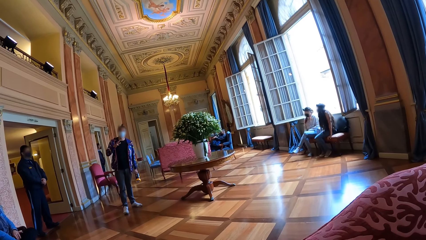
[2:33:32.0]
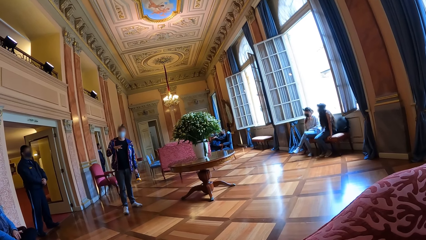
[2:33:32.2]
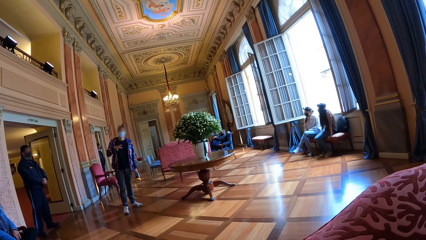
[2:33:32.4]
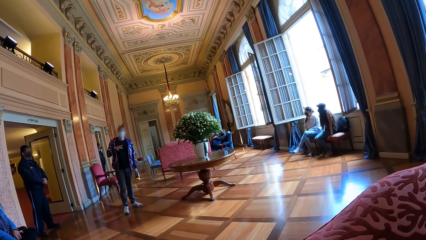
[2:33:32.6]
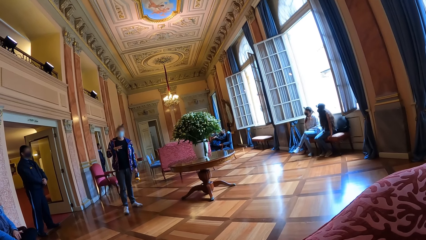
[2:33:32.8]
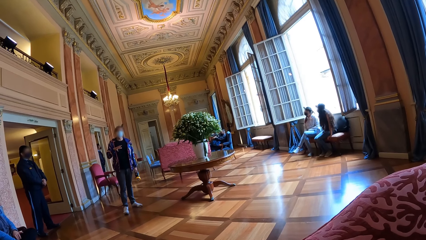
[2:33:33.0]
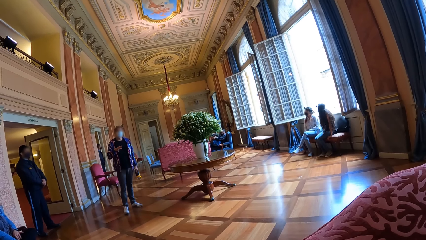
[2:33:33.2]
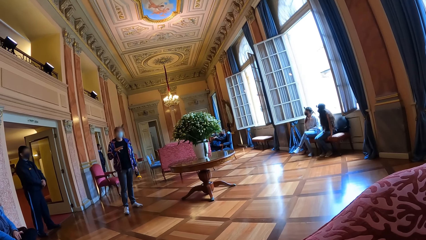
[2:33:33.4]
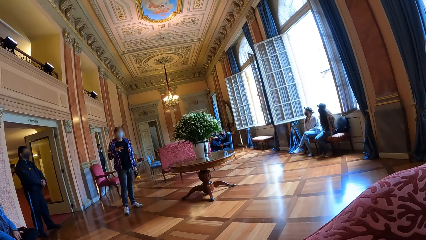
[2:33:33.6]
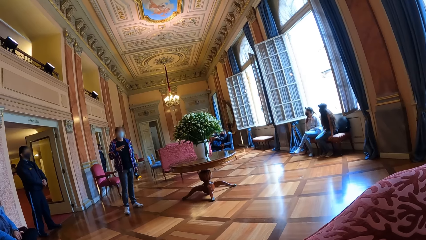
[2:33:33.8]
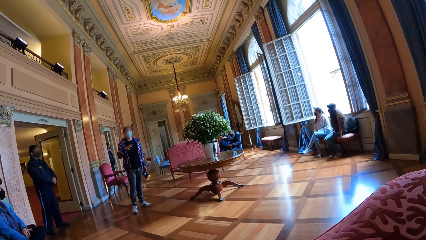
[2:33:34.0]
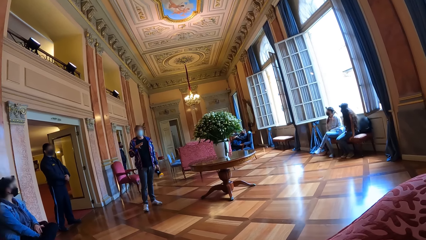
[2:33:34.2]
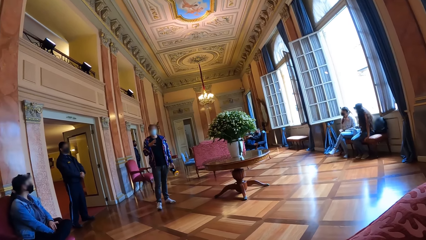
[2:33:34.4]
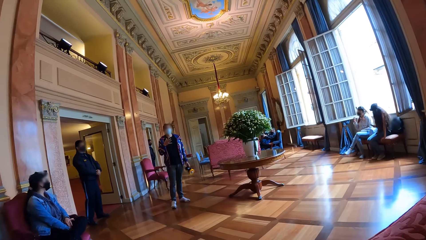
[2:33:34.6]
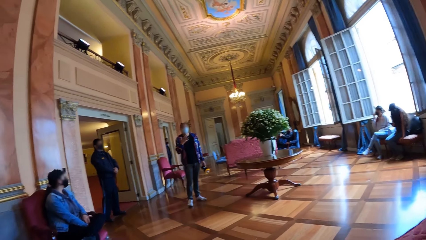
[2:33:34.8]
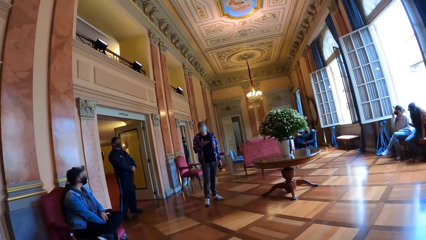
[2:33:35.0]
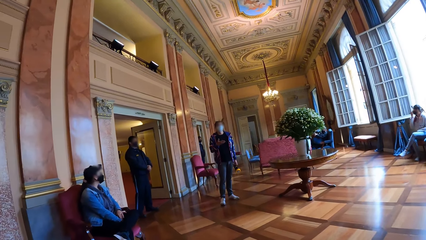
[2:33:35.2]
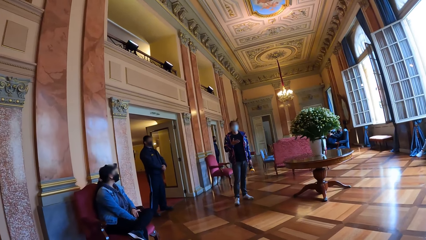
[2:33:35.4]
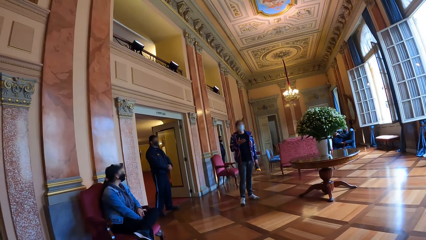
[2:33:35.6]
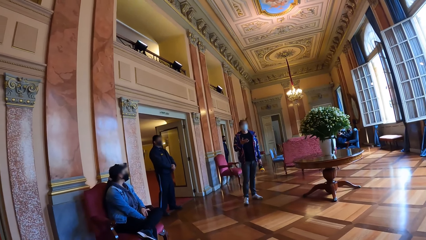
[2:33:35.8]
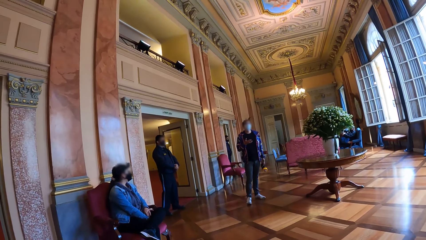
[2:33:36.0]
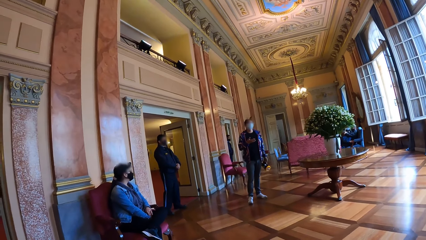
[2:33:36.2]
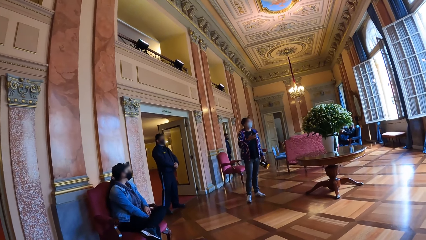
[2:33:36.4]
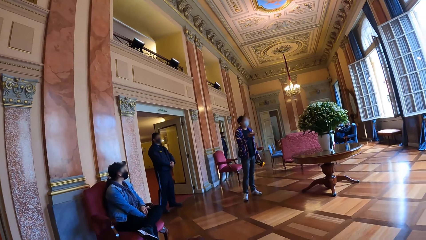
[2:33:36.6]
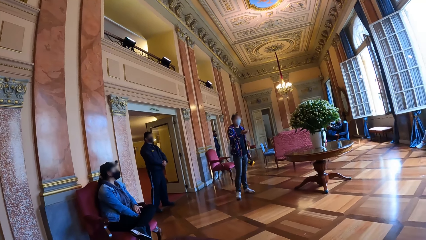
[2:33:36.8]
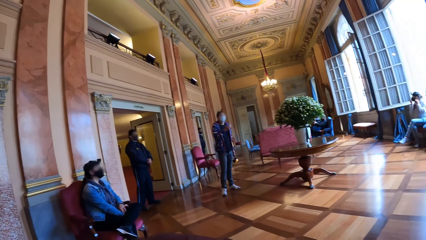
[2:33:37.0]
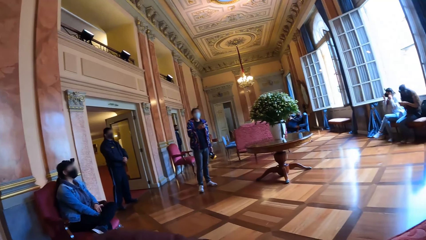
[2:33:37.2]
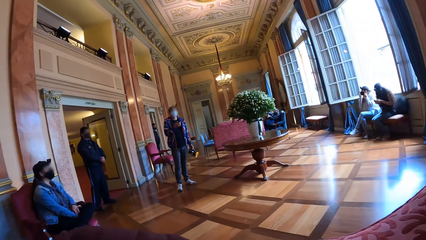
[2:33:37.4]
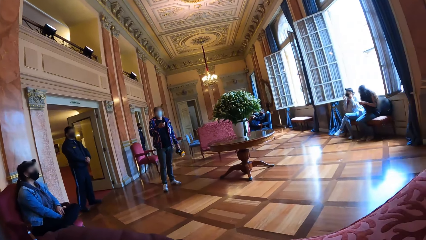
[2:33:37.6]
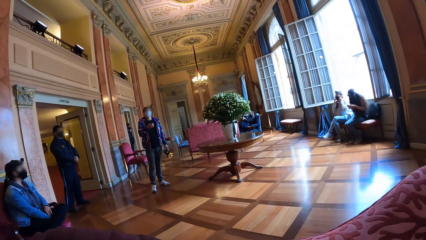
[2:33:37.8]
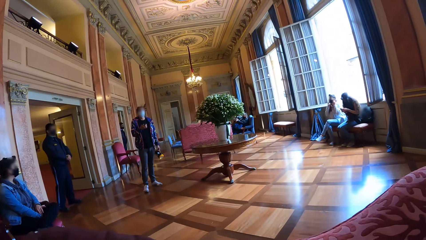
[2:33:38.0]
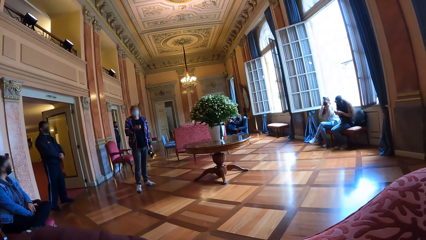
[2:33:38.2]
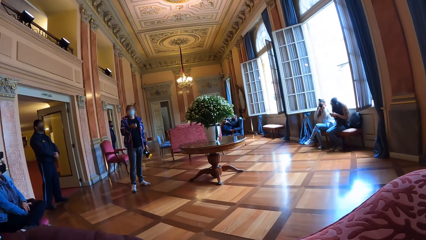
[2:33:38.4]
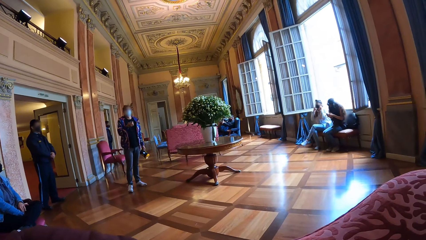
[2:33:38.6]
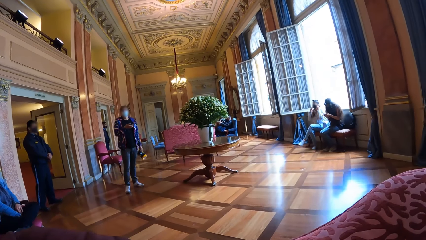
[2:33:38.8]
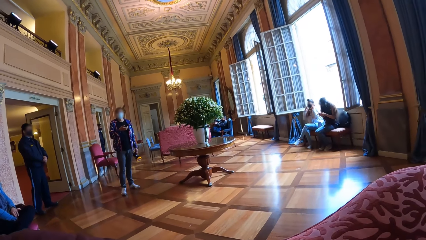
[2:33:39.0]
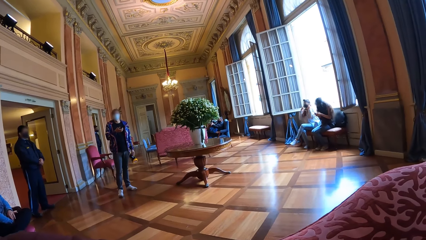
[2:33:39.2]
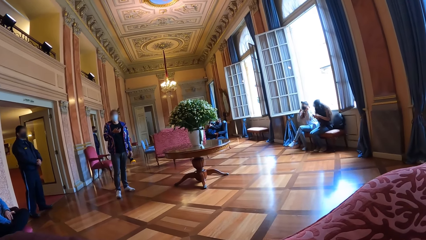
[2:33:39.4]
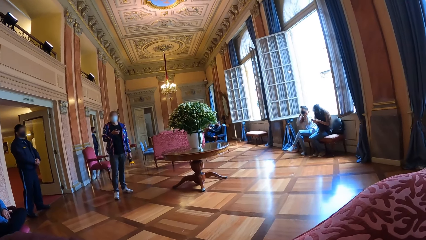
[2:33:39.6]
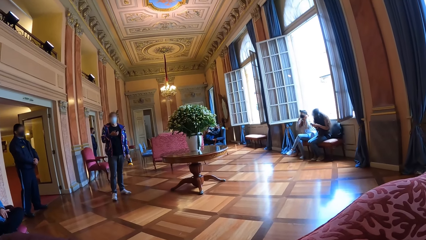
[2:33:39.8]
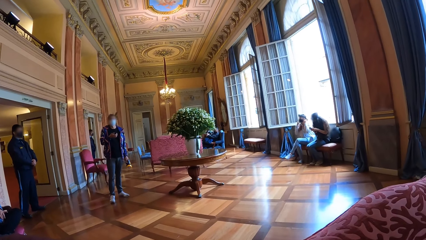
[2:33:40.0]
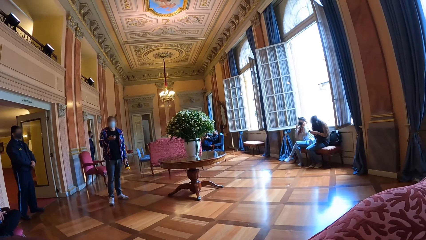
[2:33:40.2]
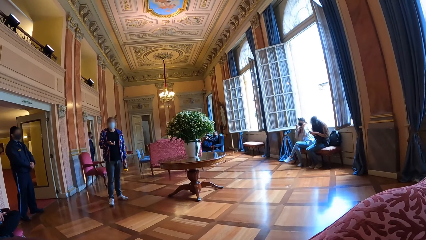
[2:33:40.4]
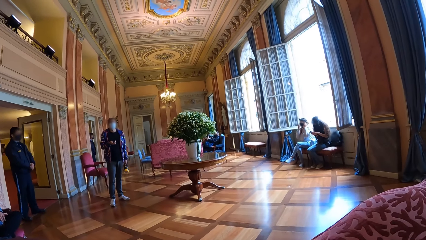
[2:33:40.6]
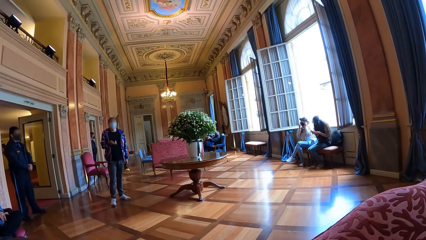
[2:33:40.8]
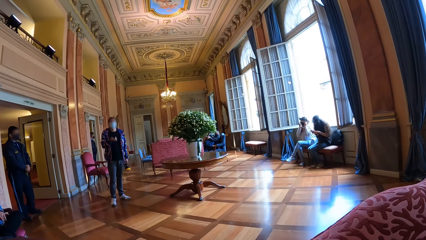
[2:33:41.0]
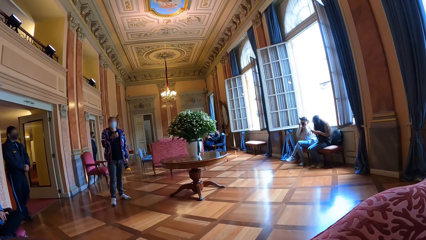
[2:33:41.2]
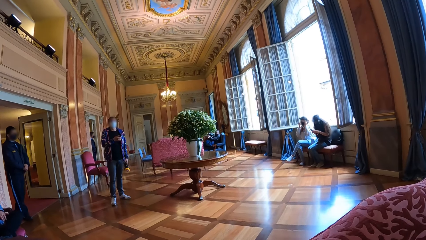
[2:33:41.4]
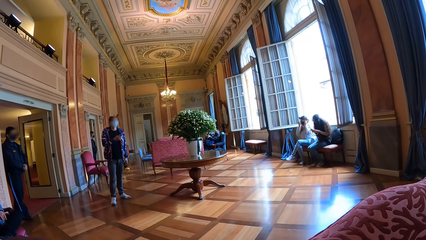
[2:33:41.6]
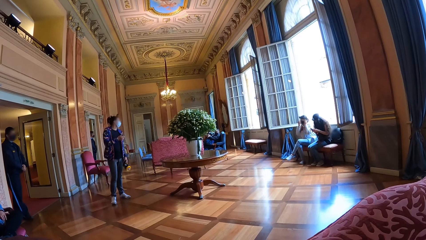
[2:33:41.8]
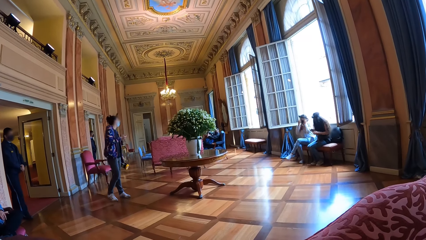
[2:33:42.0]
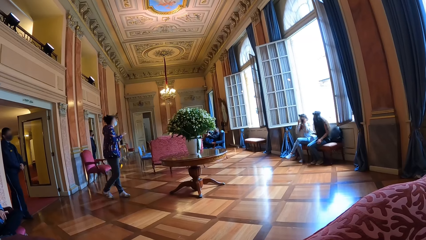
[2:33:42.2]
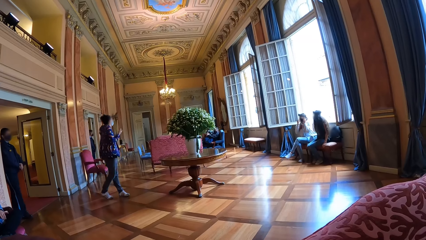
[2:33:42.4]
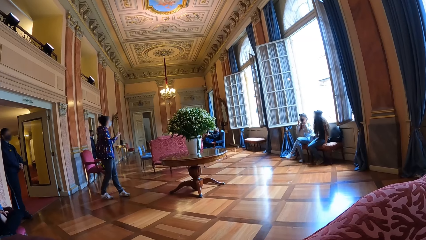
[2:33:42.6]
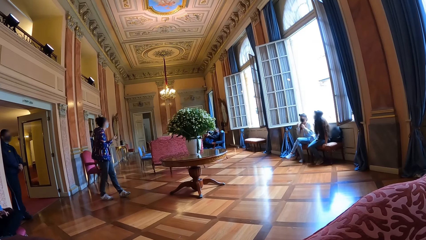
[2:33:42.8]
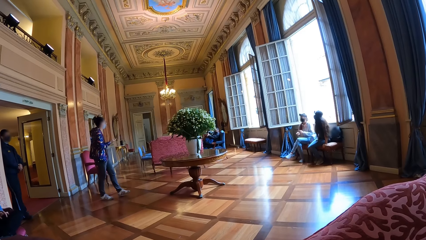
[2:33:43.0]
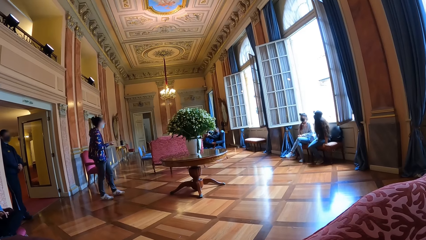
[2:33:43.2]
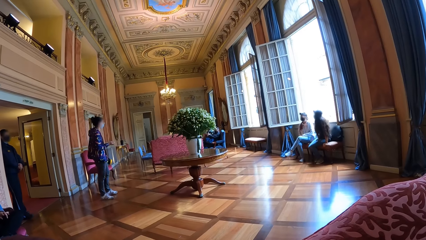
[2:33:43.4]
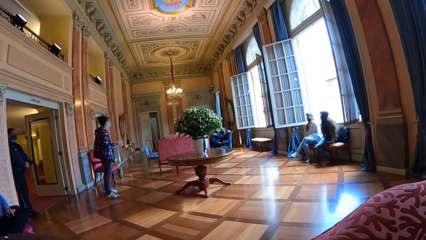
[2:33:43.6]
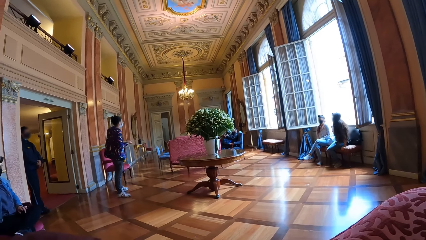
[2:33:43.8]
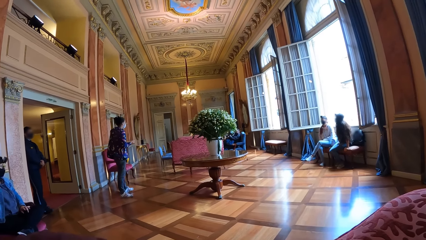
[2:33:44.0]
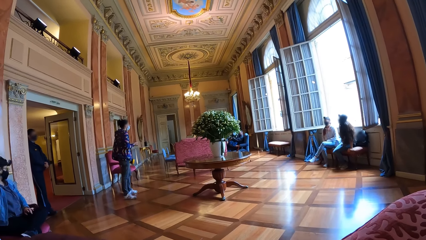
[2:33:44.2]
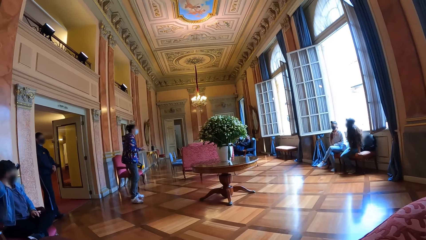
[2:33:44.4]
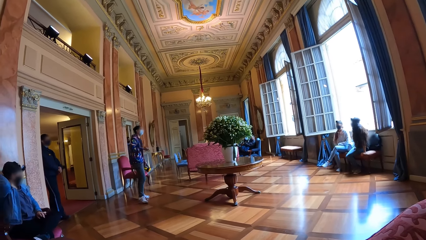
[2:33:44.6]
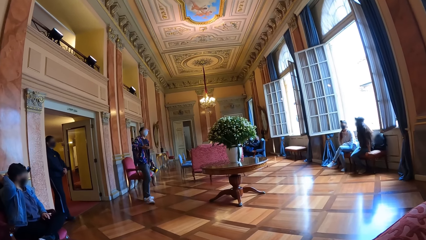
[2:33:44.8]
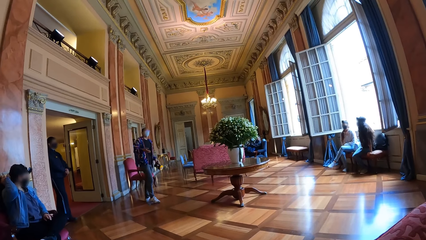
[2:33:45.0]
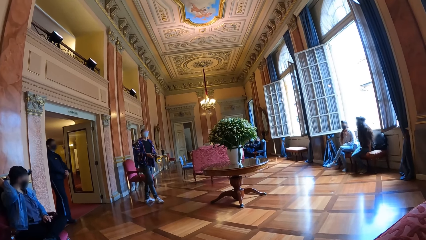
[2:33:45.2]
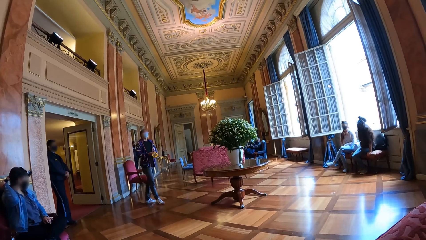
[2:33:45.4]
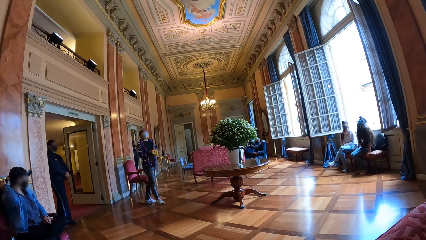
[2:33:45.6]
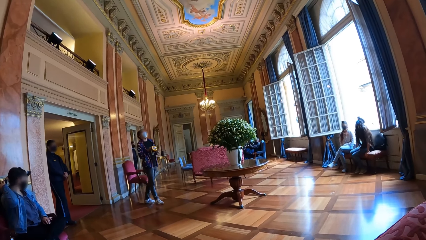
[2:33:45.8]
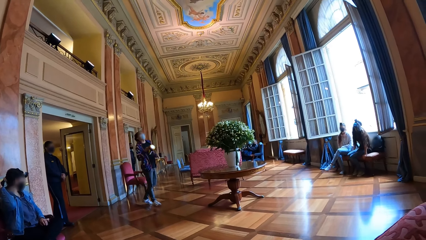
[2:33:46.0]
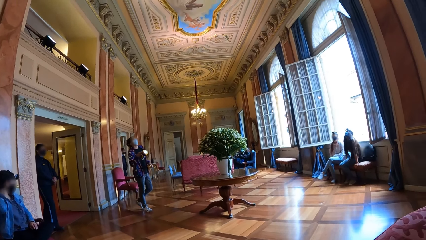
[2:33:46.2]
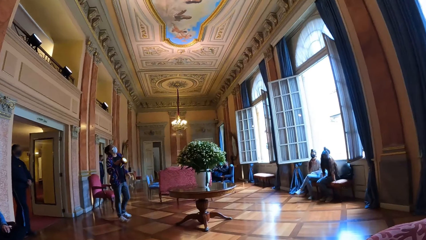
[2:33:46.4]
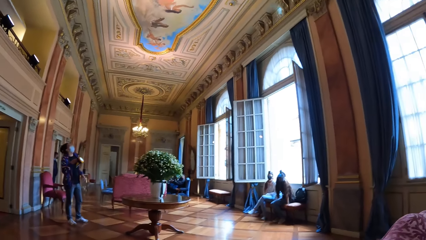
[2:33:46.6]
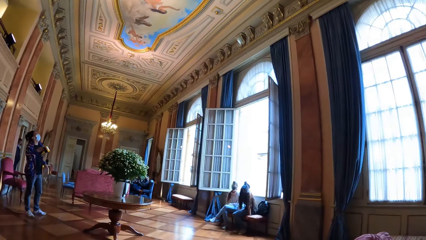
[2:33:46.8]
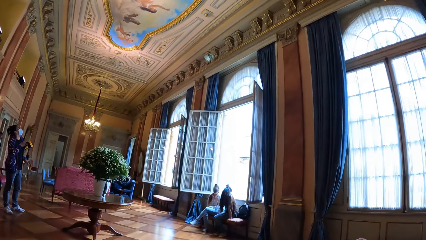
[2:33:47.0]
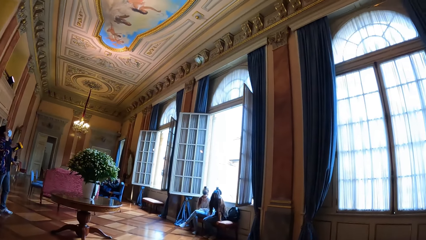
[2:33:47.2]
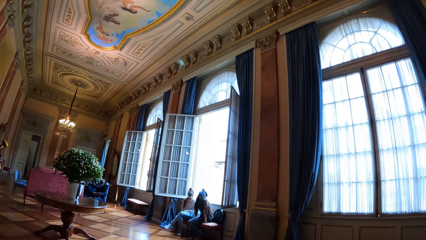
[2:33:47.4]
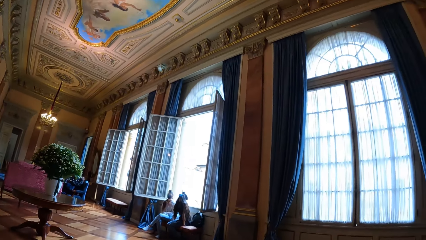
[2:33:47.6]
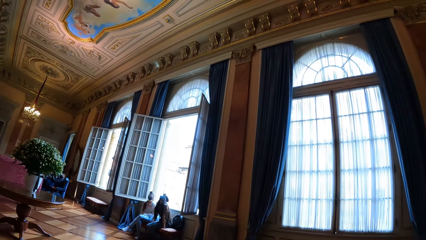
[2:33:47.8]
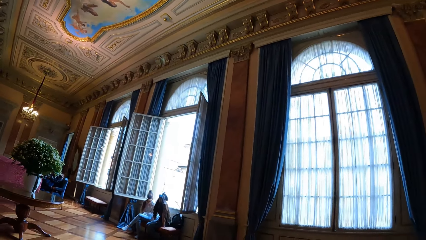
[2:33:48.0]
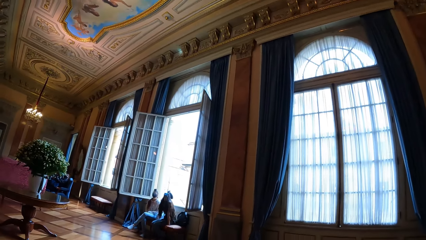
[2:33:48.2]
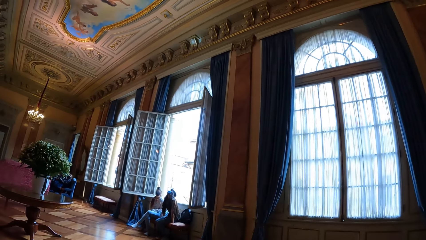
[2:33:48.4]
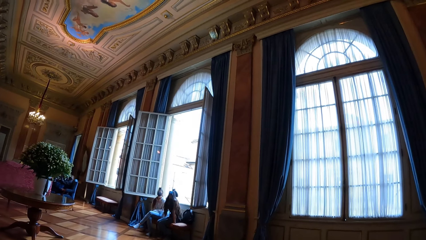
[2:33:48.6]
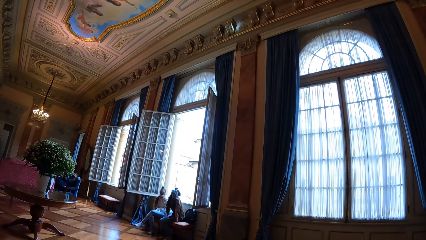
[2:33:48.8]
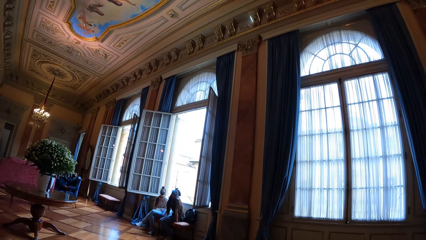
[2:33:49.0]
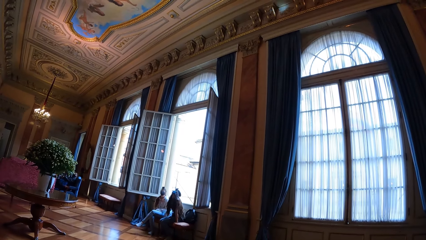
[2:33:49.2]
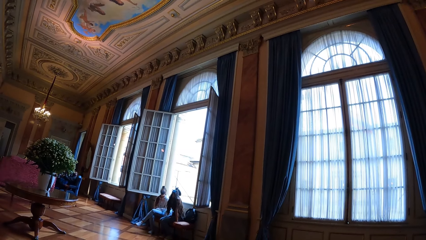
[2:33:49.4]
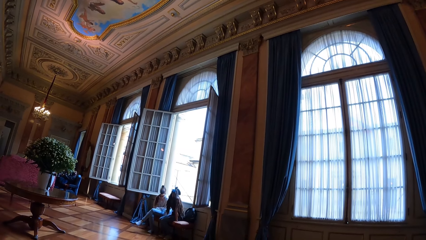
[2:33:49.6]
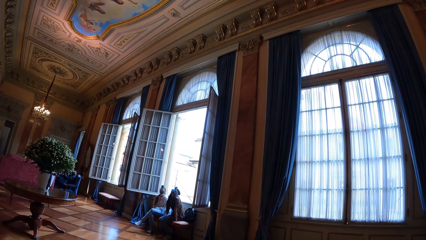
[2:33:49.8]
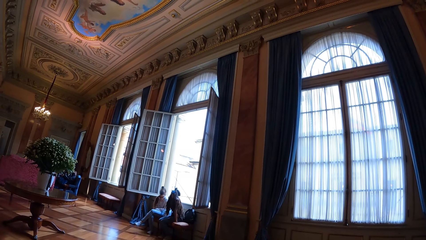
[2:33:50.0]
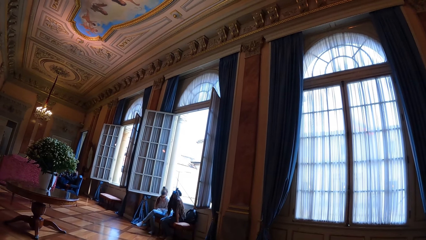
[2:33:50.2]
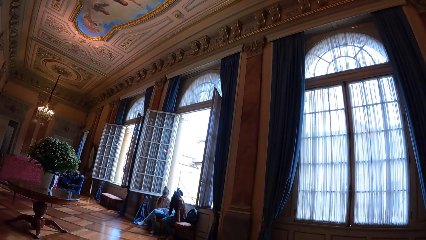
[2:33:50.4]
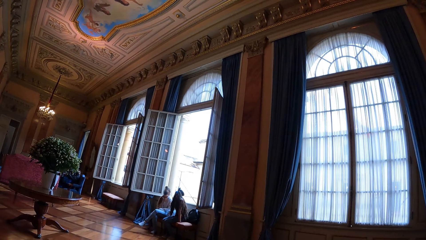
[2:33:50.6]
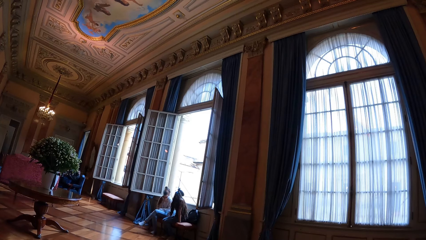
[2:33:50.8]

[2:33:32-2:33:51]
The camera wearer looks around the room. A person talks with hand gestures and turns around. The camera wearer uses a spotlight to light the rooftop.
